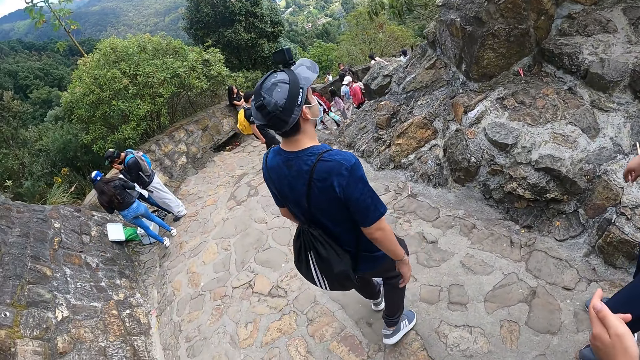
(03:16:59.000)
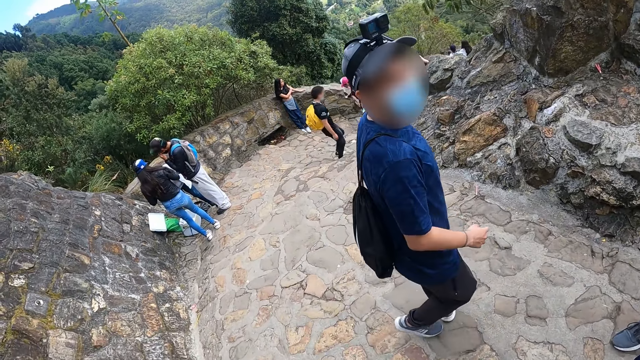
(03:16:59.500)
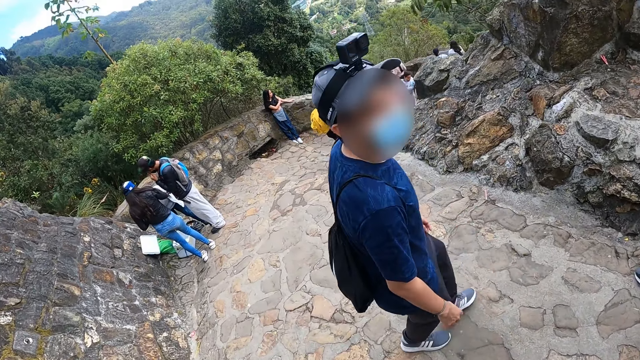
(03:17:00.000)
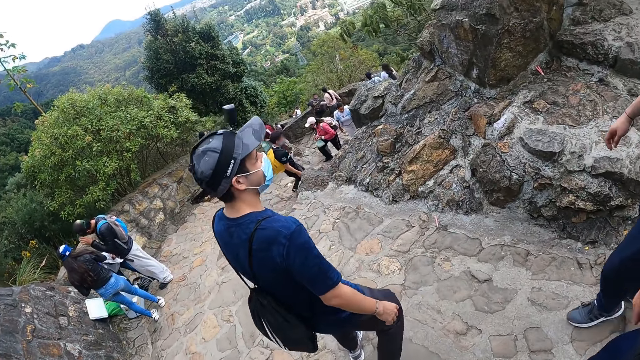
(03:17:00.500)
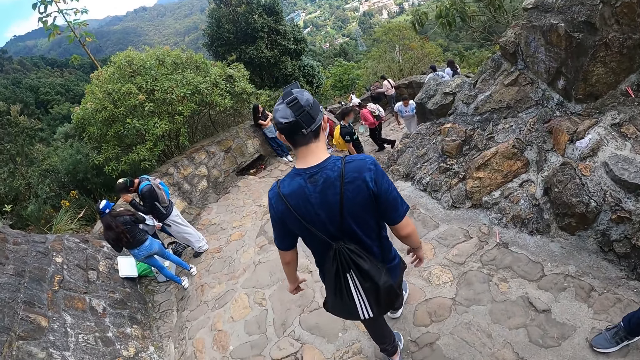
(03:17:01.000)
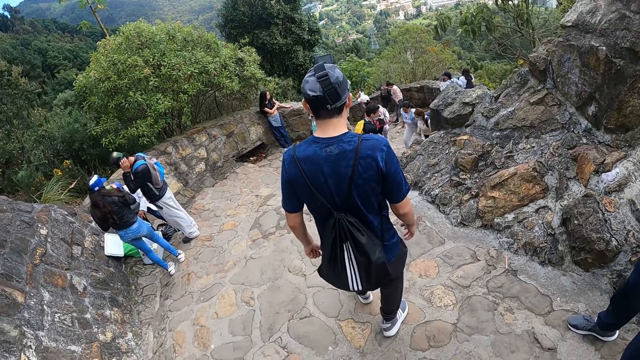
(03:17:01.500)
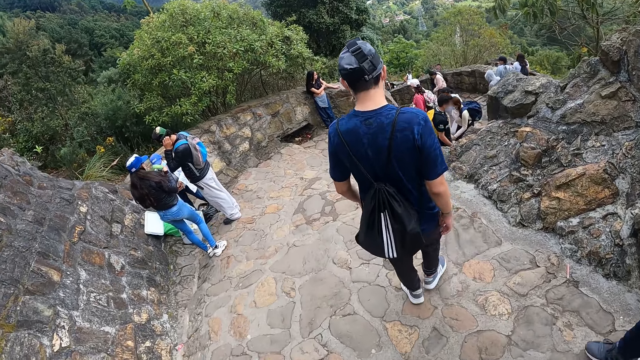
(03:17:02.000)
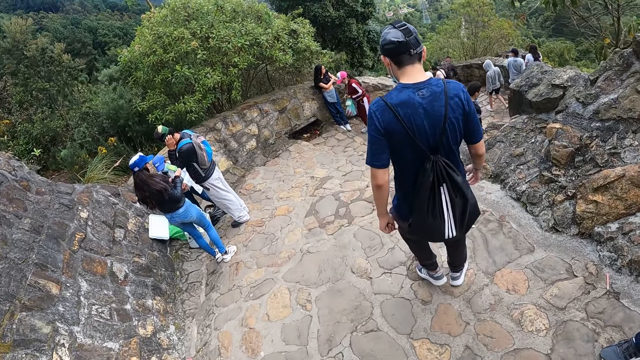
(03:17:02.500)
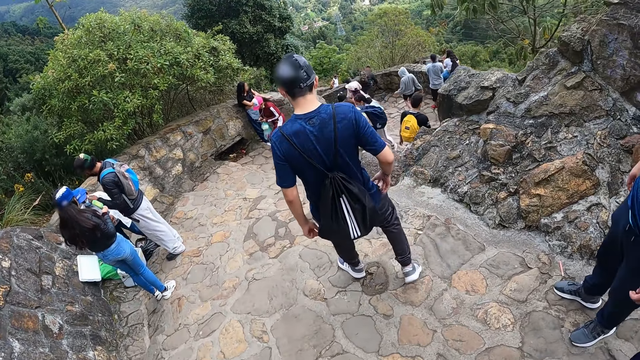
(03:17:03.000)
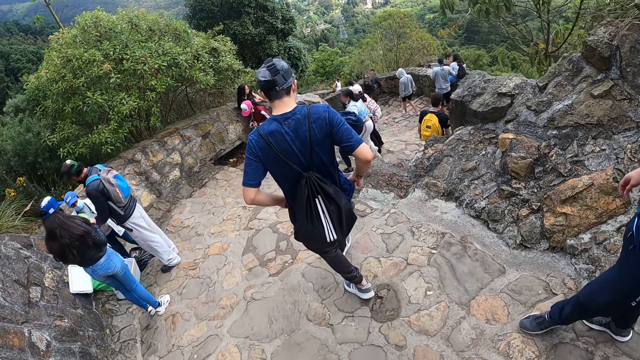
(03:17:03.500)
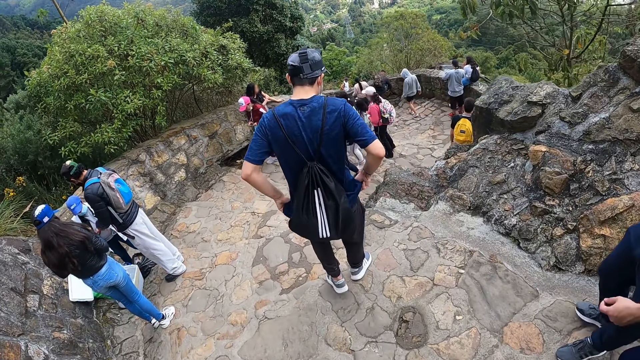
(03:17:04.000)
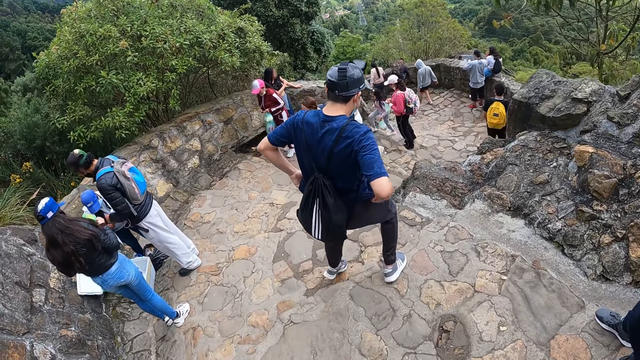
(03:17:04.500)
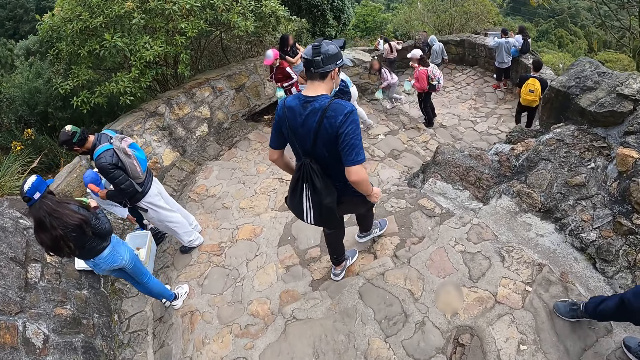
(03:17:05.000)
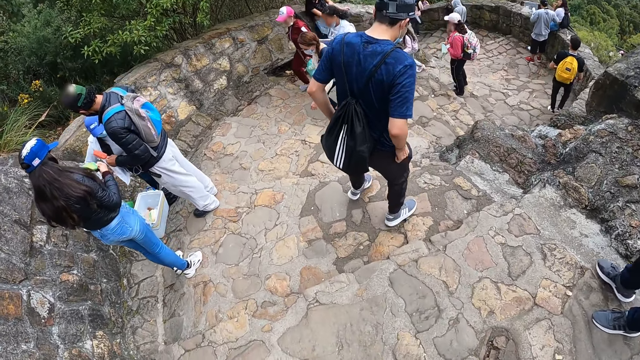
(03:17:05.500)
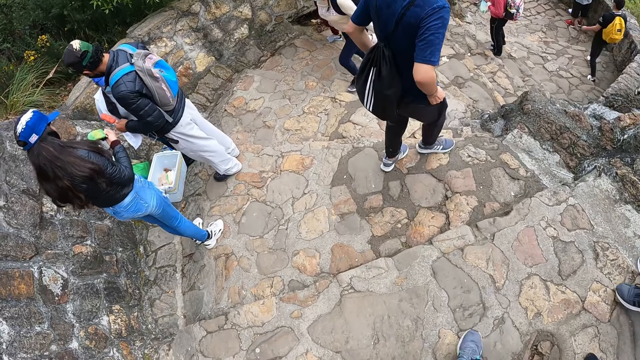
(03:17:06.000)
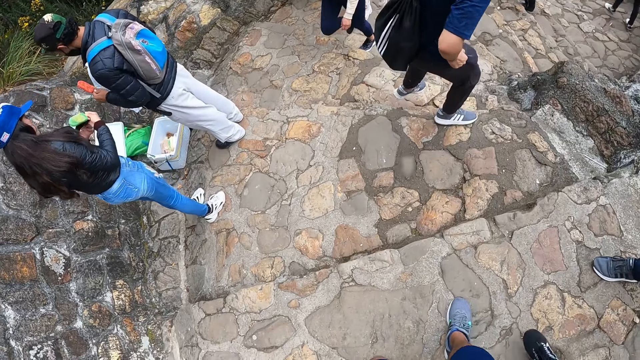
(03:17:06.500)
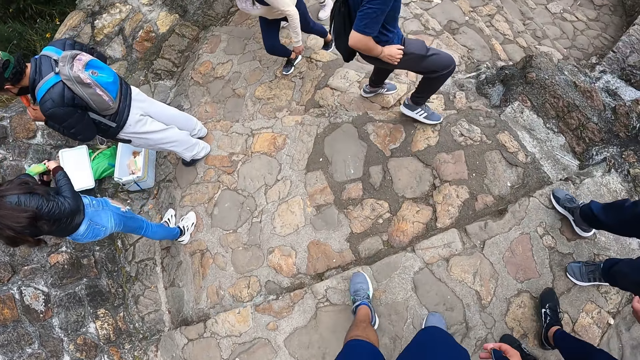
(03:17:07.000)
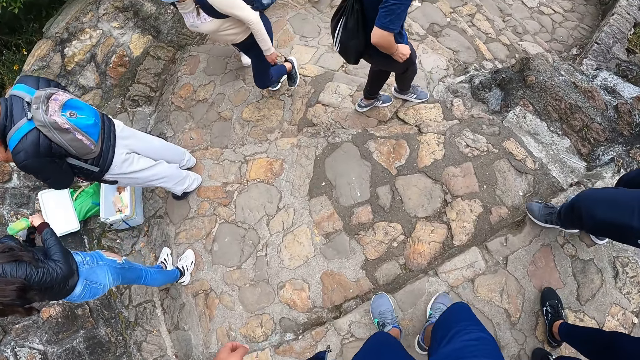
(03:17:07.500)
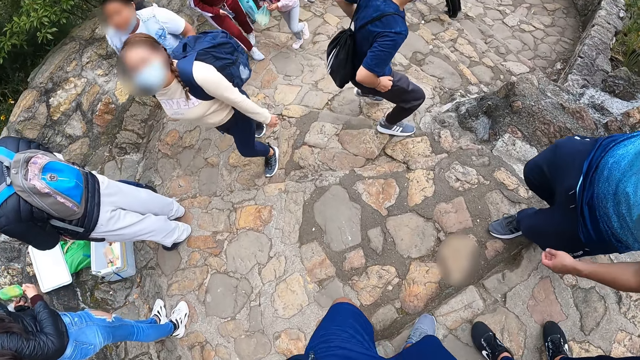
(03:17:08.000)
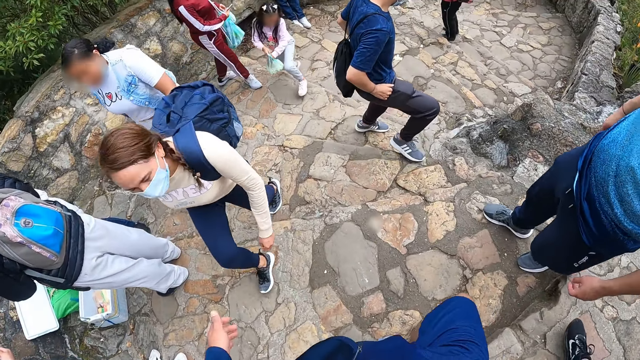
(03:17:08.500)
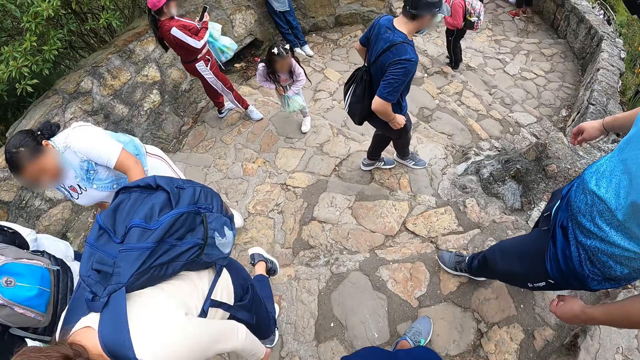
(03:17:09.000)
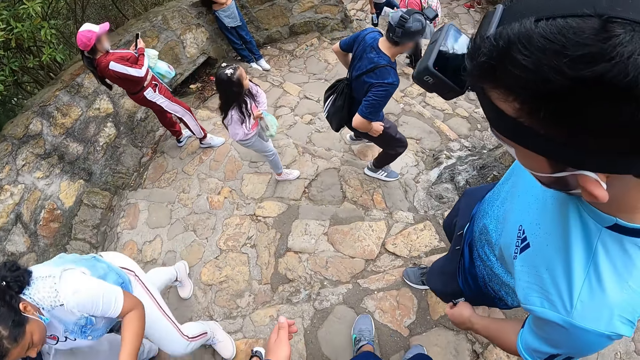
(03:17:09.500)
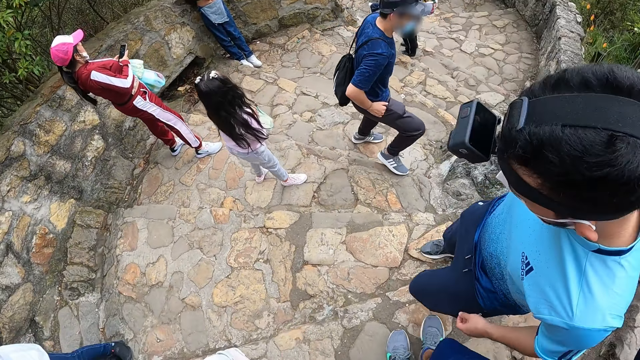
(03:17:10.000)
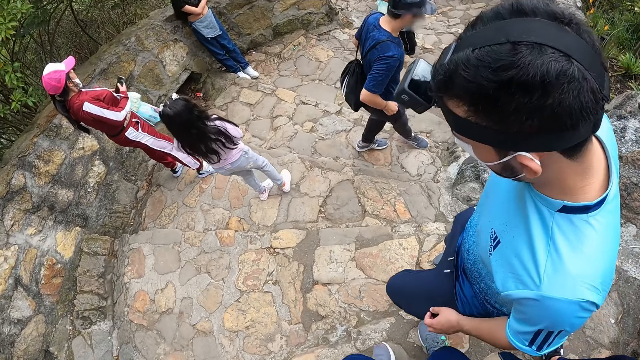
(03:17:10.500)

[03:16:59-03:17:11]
The camera wearer walks down the stairs on the road with three men. One of the men adjusts his cloth with both hands.

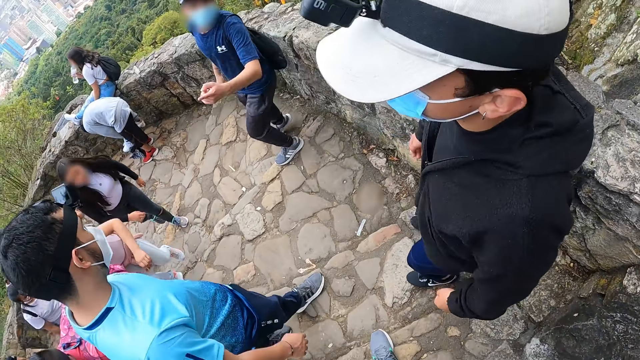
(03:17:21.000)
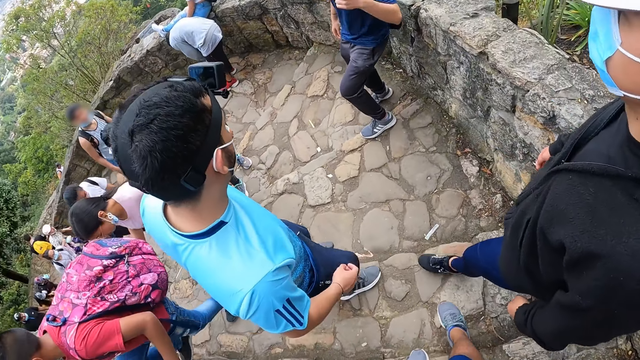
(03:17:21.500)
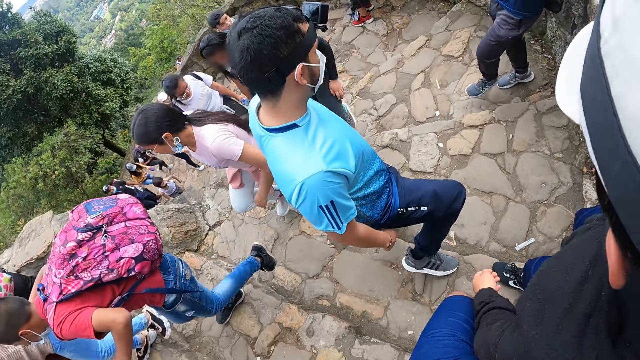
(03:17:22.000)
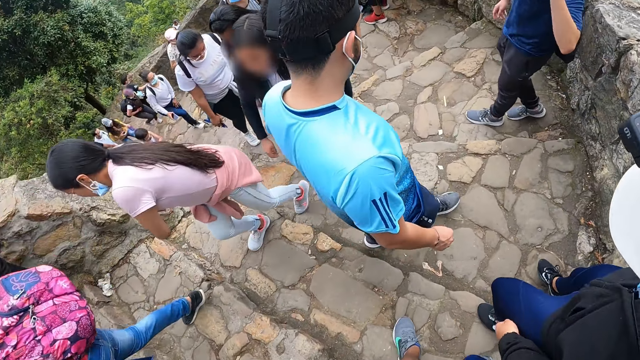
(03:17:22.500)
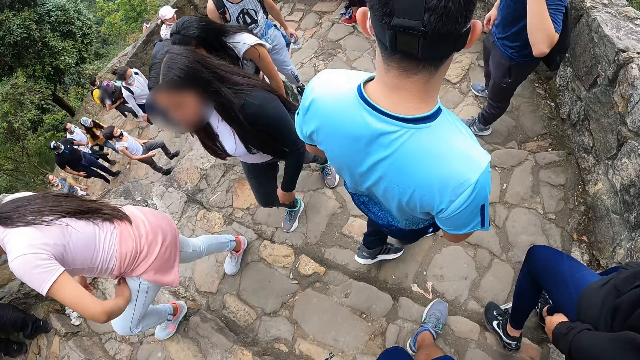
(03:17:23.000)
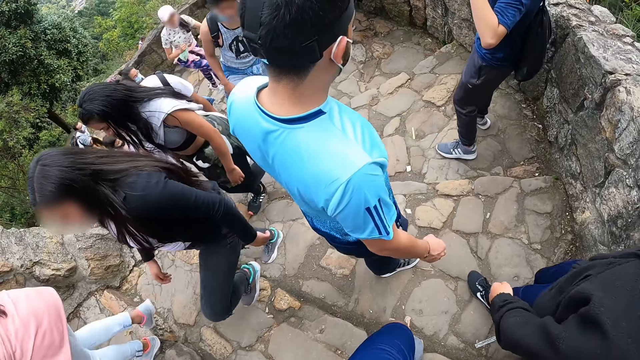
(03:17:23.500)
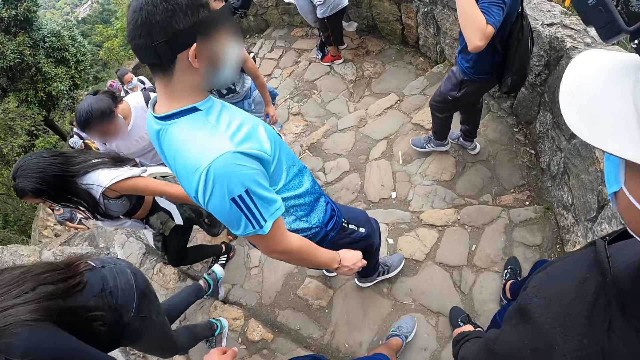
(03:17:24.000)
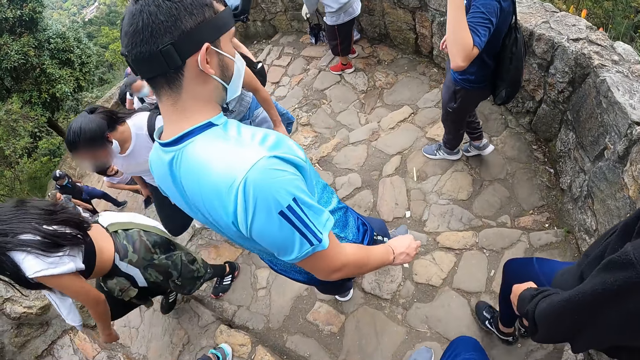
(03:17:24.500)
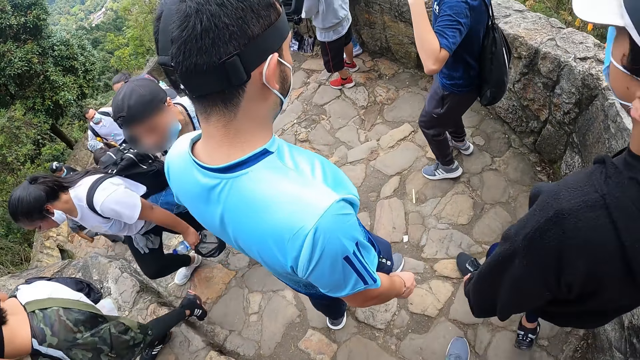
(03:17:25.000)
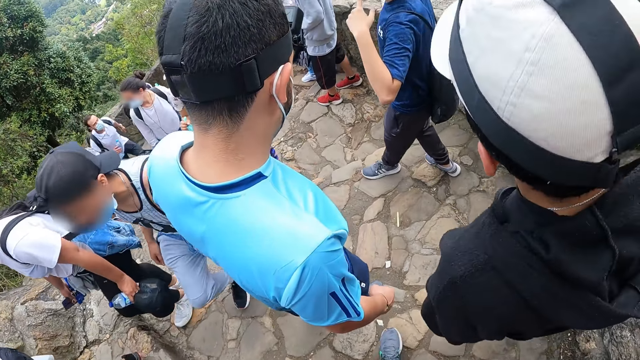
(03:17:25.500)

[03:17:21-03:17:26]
A man turns to the camera wearer and two other men.

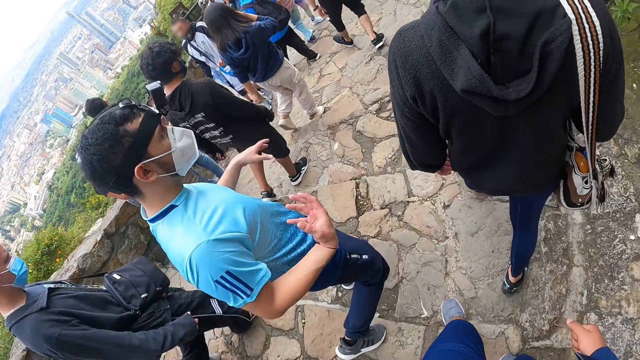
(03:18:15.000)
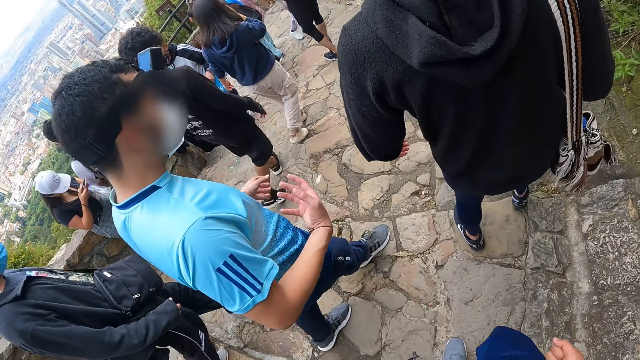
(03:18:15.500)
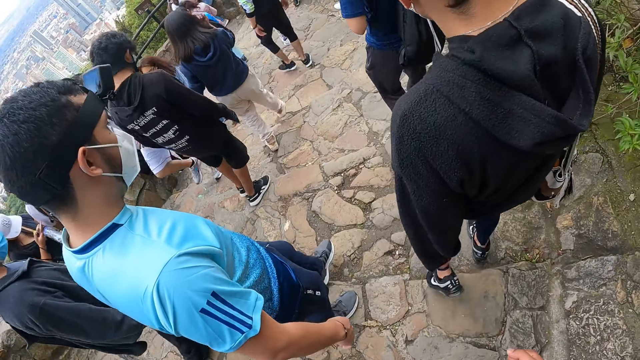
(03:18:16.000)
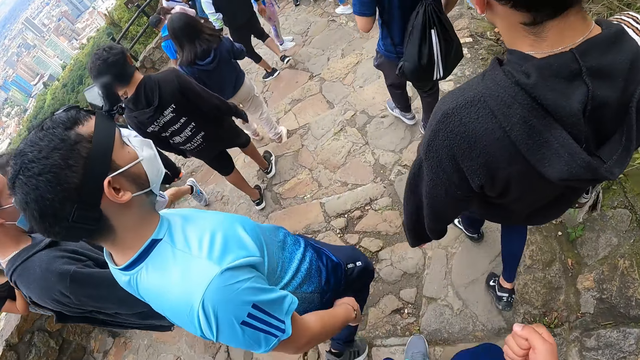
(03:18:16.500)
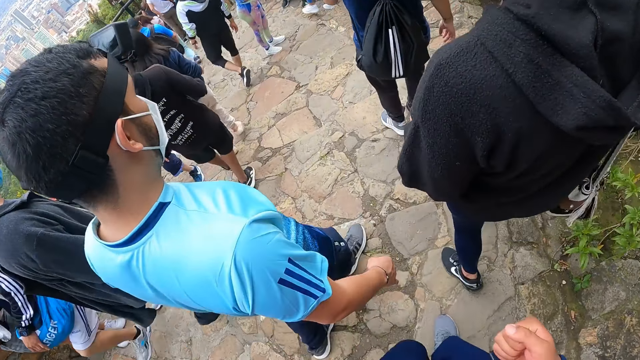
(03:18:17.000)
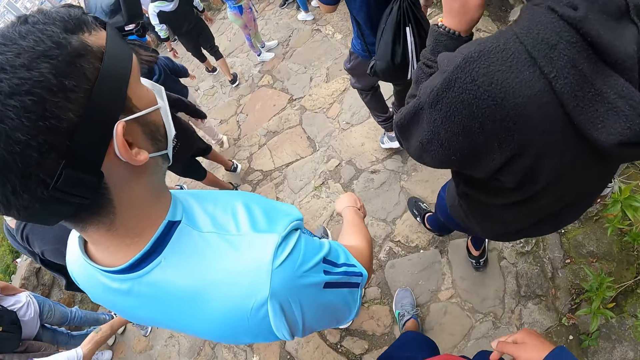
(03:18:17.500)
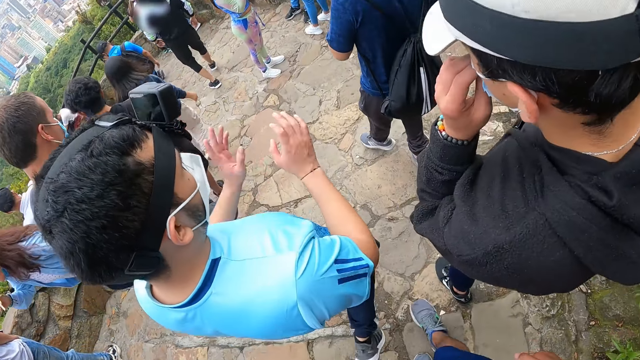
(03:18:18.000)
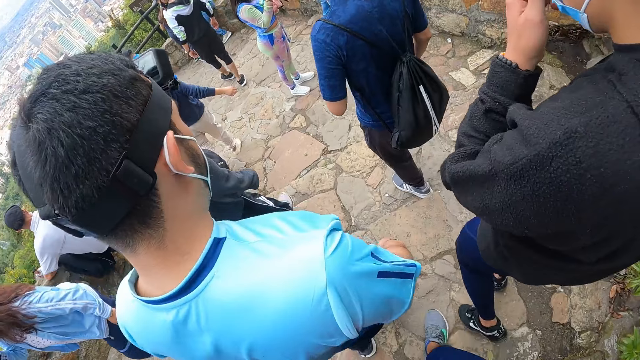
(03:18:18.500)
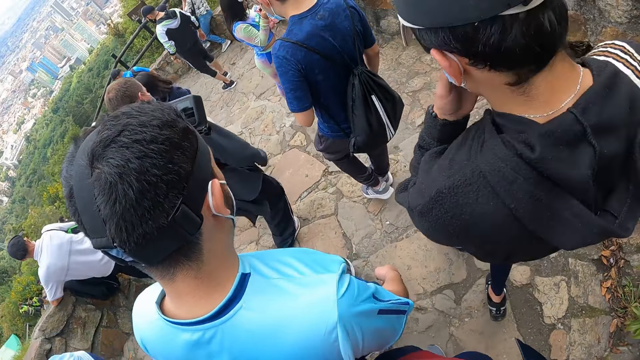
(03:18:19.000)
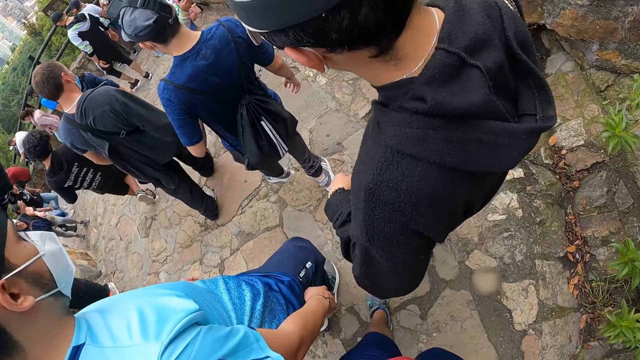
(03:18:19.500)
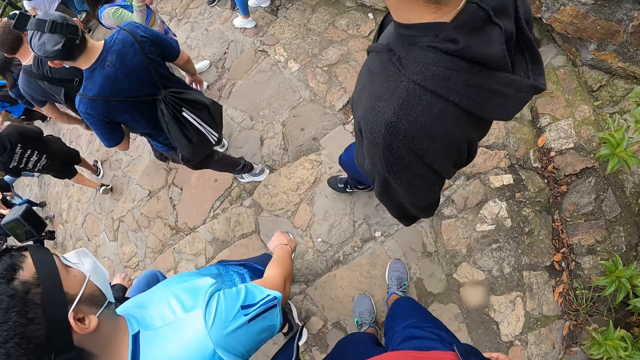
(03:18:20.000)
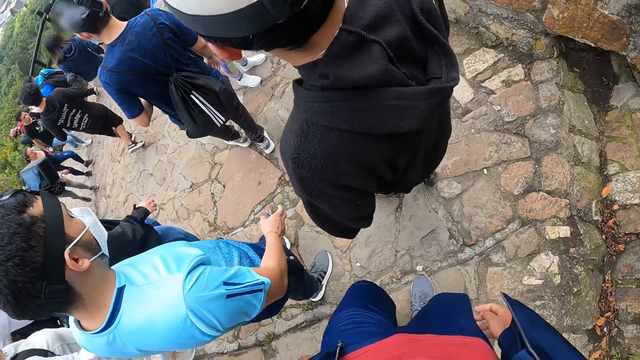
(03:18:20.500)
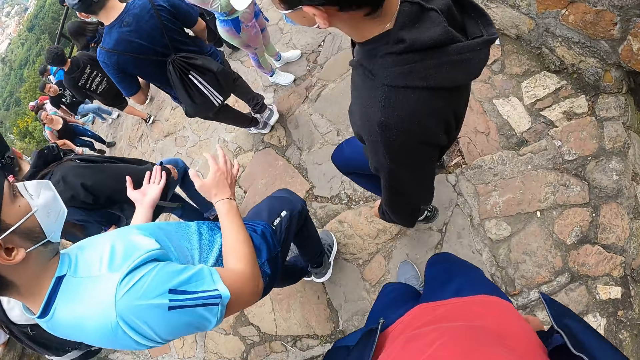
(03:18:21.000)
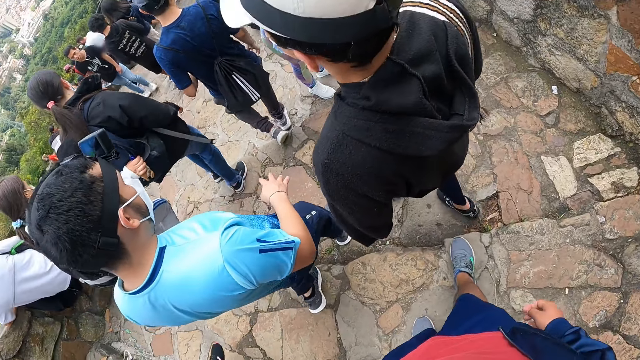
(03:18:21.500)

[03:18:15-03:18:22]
A man walks down the stairs. The man touches a mask on his face with his left hand.
